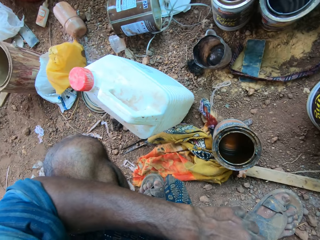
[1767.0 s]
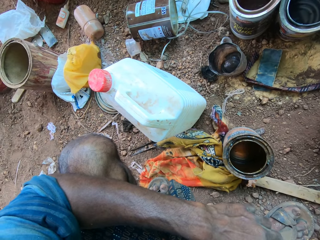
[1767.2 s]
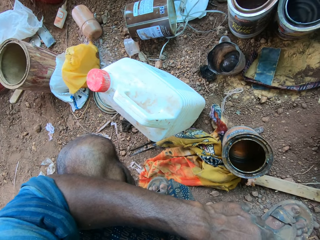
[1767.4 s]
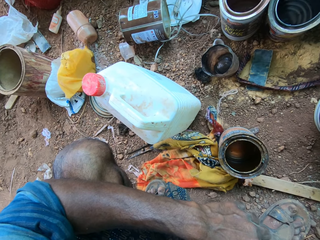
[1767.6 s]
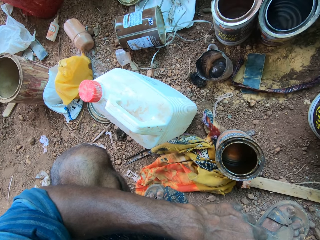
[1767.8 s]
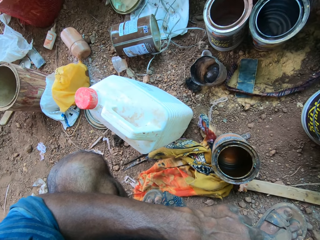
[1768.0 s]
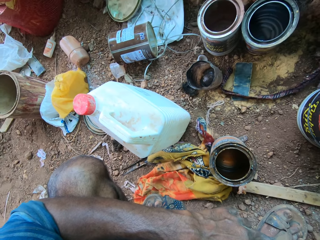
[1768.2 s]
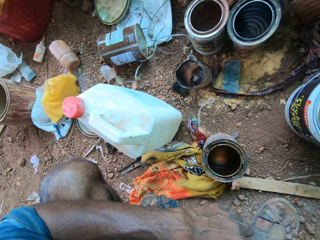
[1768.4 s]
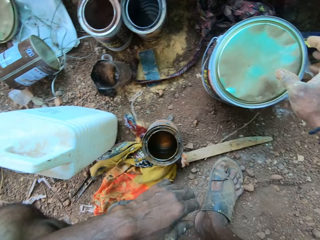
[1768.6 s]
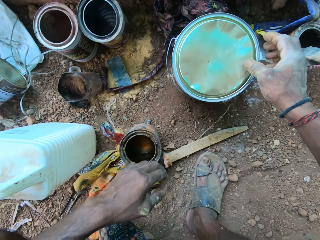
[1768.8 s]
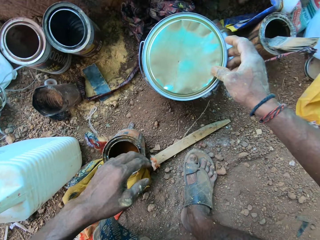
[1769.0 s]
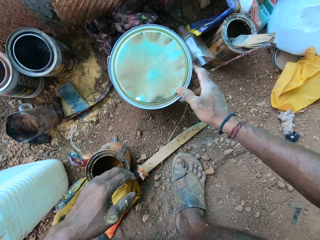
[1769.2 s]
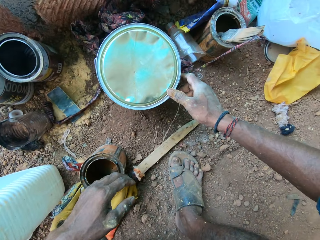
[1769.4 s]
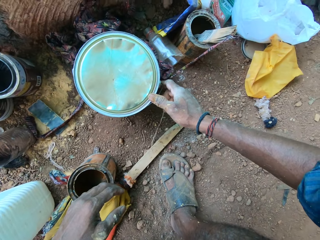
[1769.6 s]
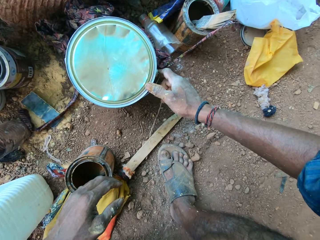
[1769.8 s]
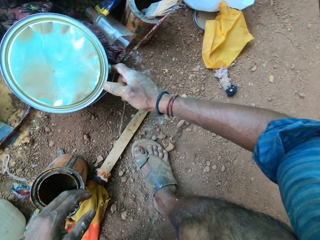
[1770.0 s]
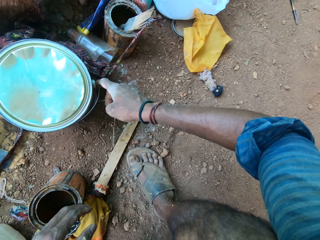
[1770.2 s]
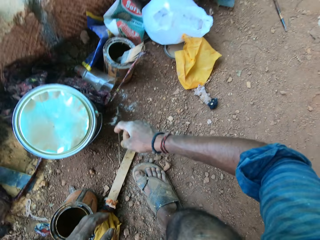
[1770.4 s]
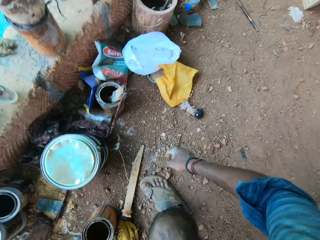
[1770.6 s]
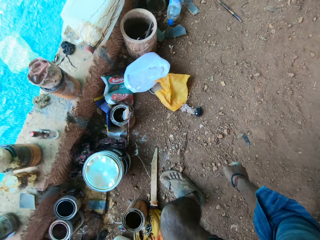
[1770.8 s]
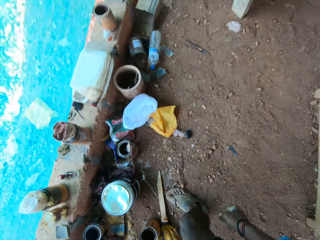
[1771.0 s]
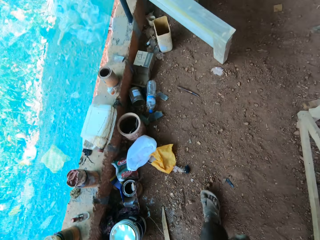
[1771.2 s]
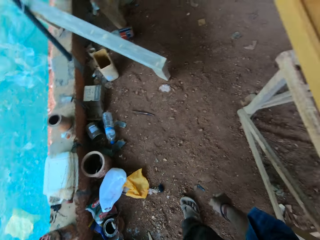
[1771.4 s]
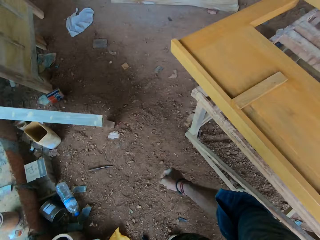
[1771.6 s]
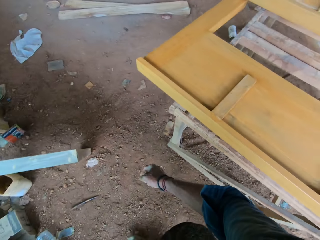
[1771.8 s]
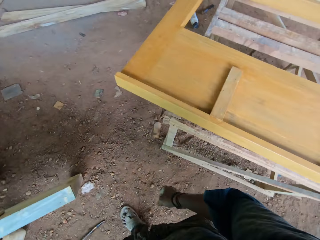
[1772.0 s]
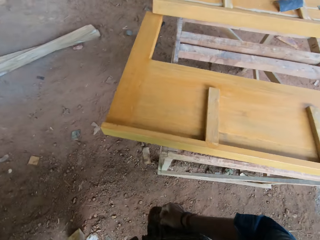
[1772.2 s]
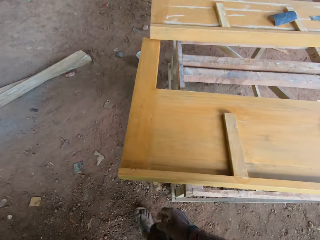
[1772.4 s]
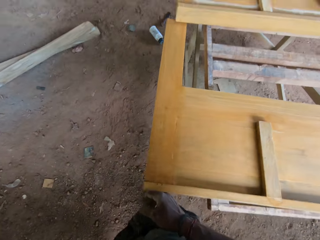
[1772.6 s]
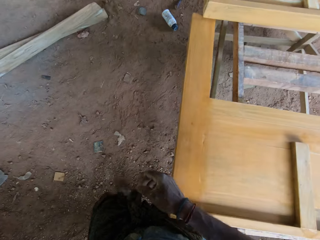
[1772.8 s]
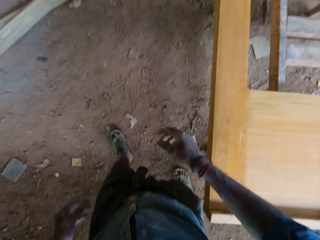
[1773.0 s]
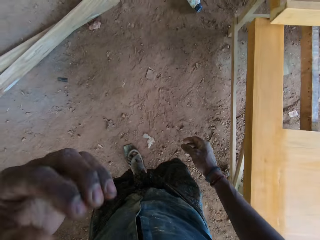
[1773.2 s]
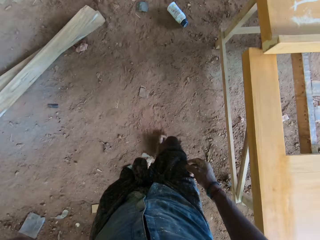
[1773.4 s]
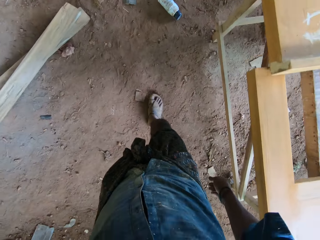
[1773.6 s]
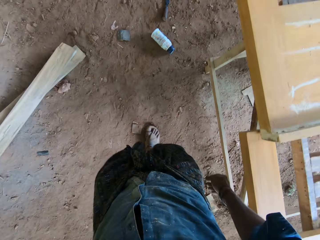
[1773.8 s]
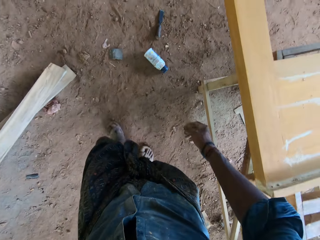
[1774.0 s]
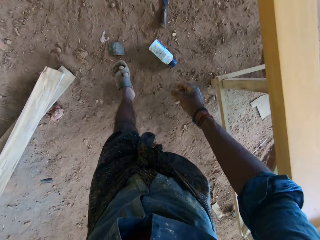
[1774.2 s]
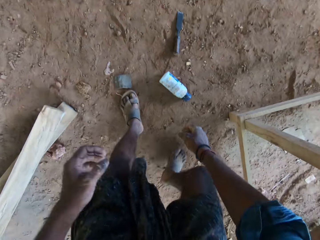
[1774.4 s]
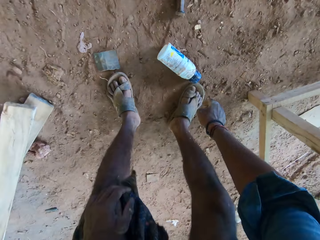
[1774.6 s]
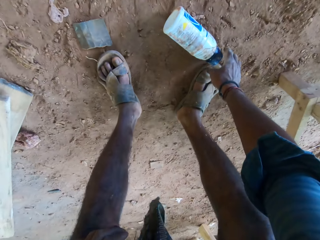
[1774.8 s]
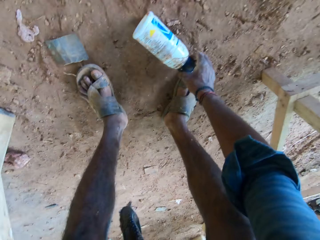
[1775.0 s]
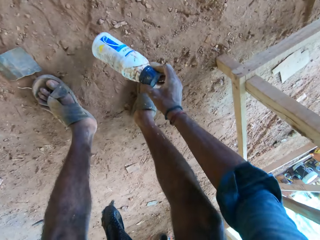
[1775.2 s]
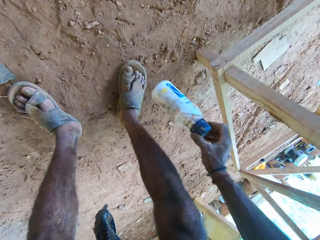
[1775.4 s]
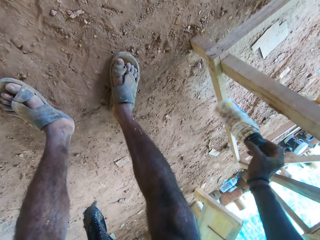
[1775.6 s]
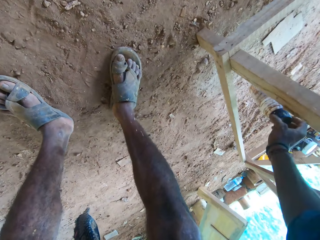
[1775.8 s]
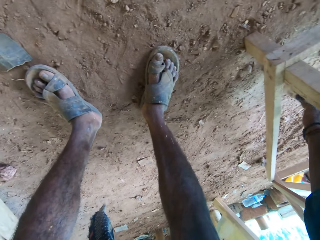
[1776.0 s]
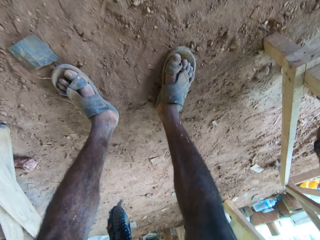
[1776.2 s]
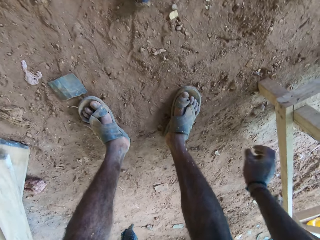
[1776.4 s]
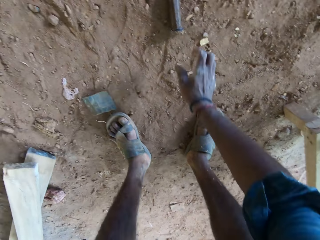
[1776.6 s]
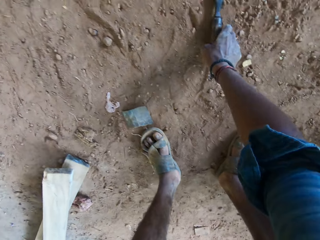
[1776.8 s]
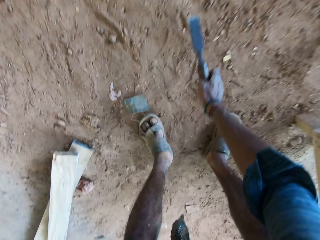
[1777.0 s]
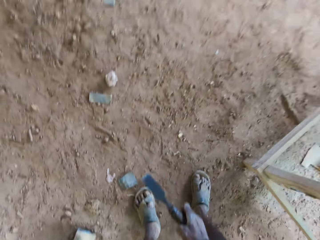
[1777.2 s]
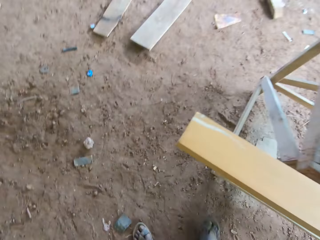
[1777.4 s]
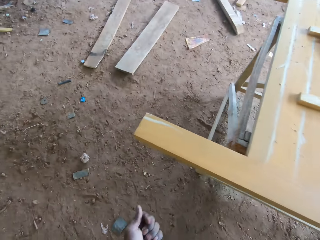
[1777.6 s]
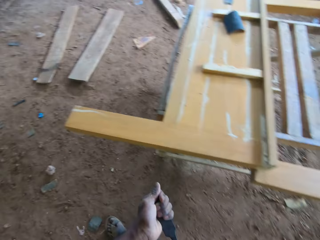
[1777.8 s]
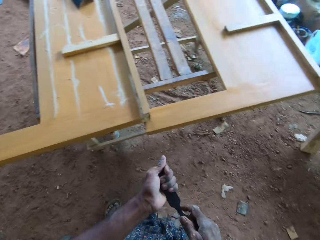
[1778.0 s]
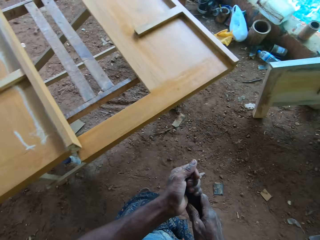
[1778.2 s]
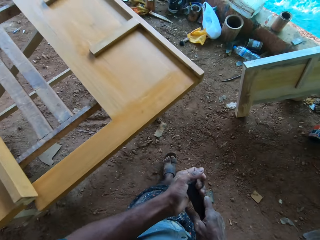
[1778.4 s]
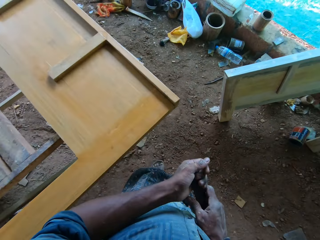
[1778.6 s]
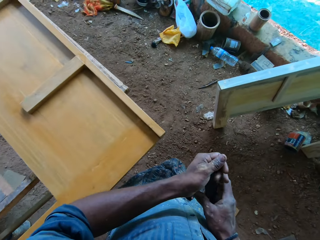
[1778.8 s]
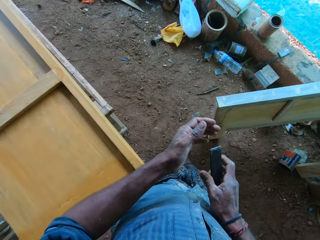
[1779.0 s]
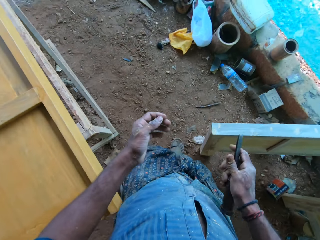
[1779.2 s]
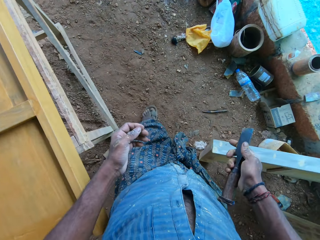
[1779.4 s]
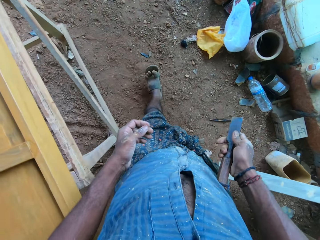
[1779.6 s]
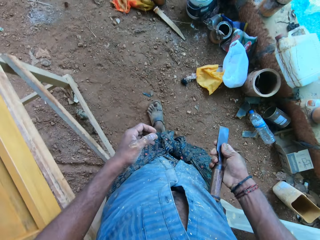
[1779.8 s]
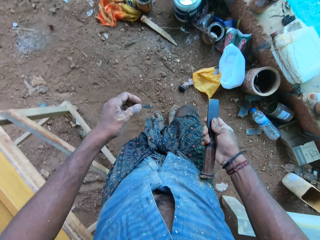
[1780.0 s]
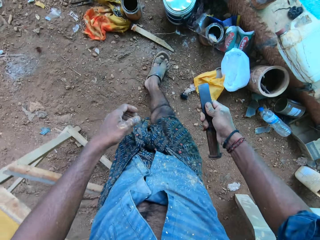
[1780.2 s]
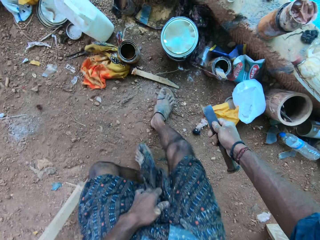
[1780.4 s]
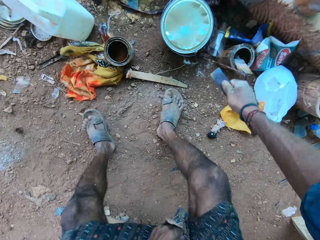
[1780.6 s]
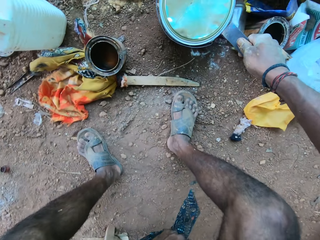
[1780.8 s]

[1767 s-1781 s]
The camera wearer holds the paint can with his right hand. He walks. He picks up a plastic bottle from the ground with his right hand. He drops the plastic bottle on the ground with his right hand. He picks up a chisel from the ground with his right hand. He cleans the chisel with his left hand. He walks. He holds the chisel with his right hand.

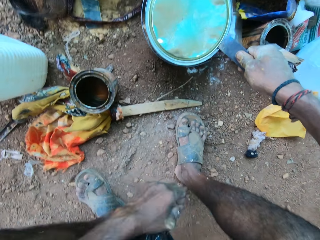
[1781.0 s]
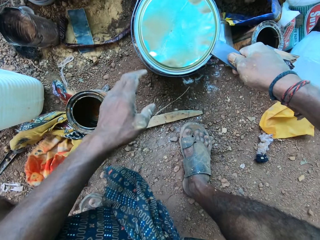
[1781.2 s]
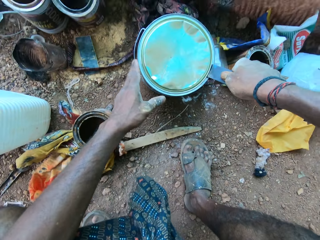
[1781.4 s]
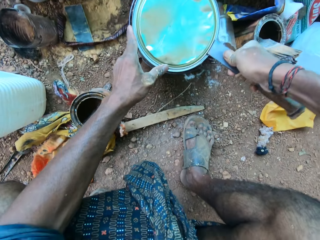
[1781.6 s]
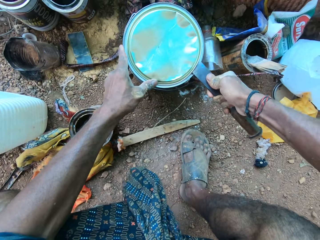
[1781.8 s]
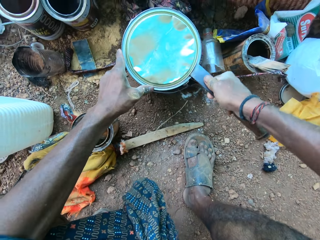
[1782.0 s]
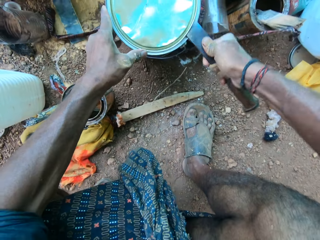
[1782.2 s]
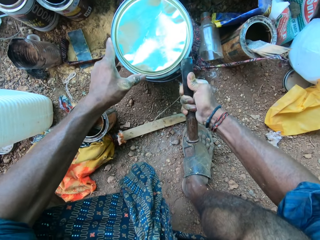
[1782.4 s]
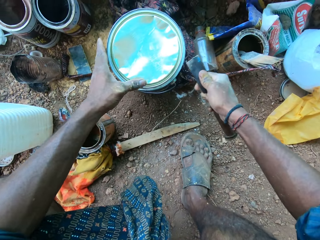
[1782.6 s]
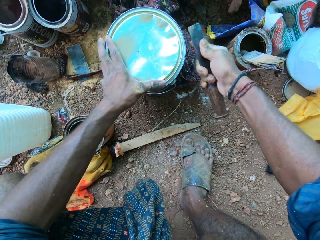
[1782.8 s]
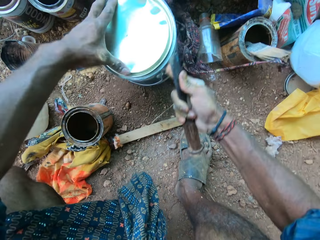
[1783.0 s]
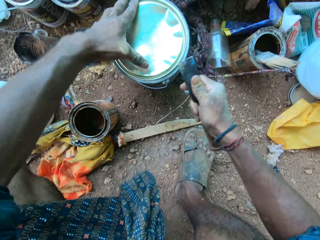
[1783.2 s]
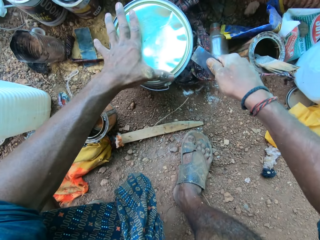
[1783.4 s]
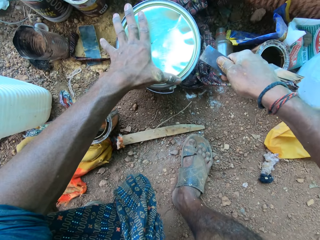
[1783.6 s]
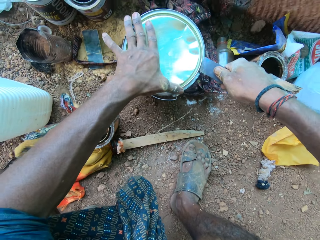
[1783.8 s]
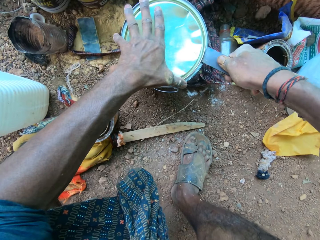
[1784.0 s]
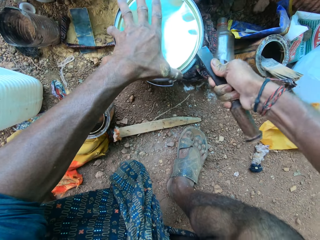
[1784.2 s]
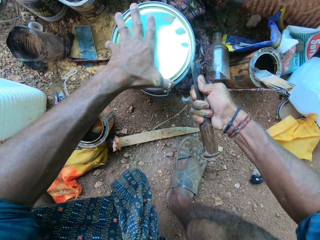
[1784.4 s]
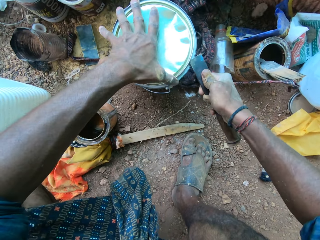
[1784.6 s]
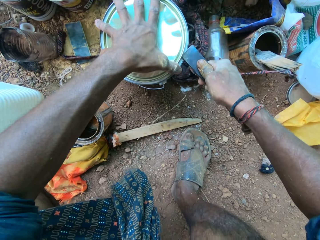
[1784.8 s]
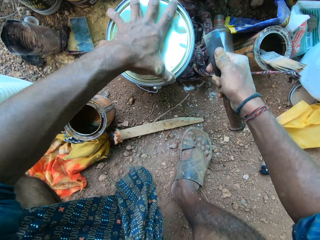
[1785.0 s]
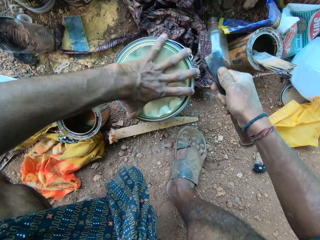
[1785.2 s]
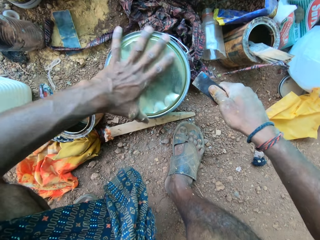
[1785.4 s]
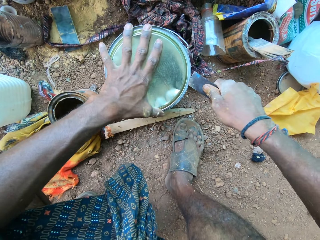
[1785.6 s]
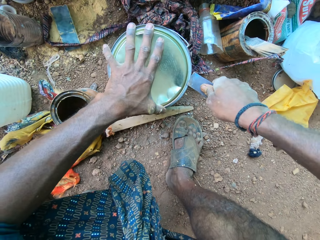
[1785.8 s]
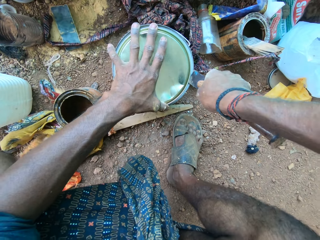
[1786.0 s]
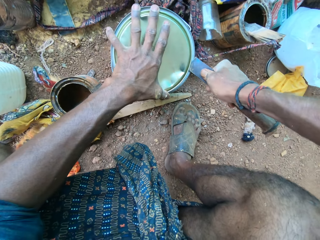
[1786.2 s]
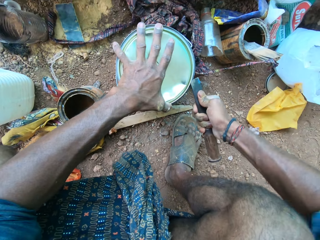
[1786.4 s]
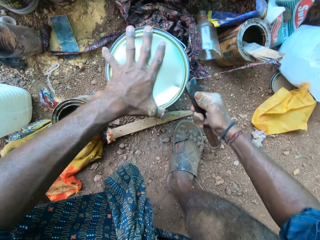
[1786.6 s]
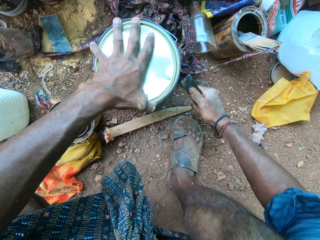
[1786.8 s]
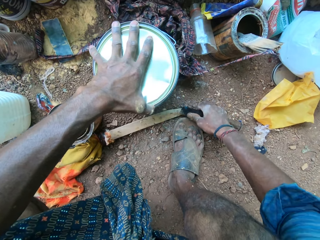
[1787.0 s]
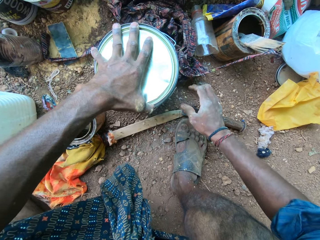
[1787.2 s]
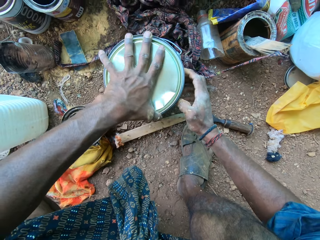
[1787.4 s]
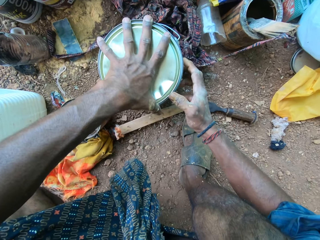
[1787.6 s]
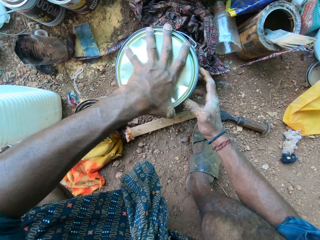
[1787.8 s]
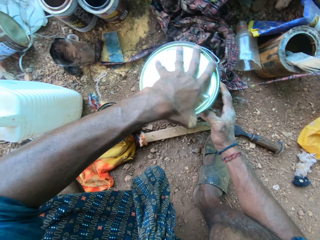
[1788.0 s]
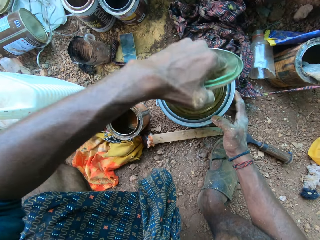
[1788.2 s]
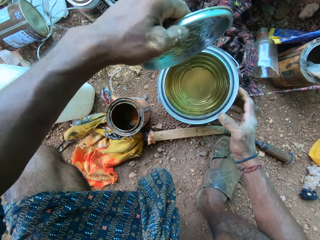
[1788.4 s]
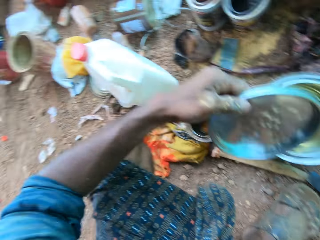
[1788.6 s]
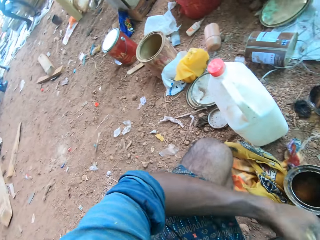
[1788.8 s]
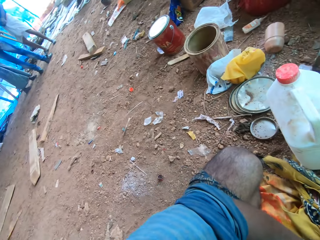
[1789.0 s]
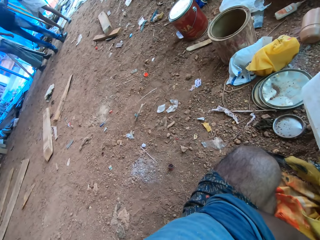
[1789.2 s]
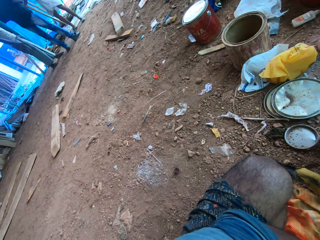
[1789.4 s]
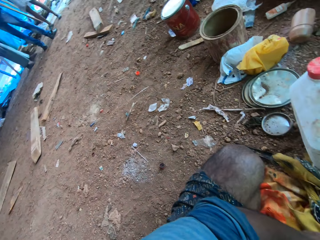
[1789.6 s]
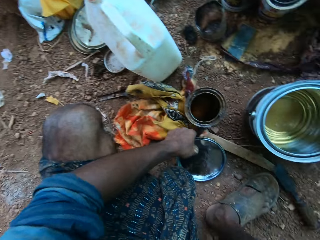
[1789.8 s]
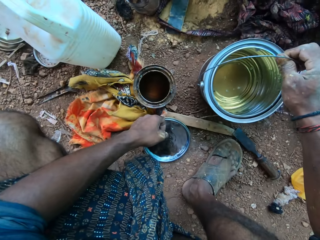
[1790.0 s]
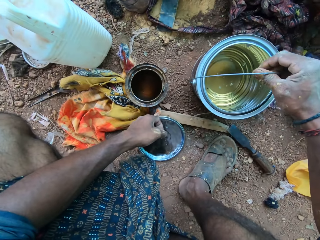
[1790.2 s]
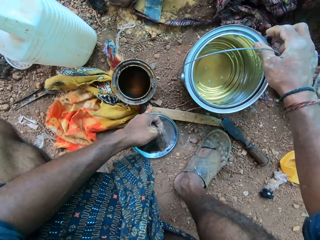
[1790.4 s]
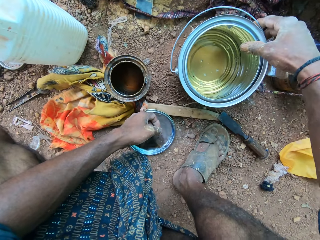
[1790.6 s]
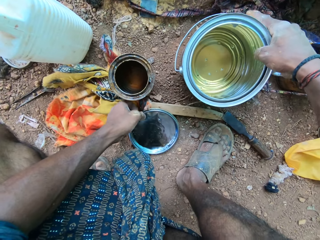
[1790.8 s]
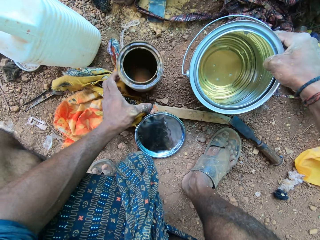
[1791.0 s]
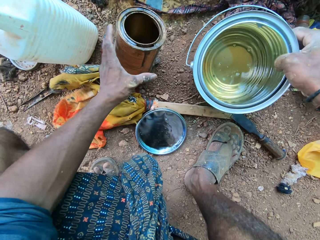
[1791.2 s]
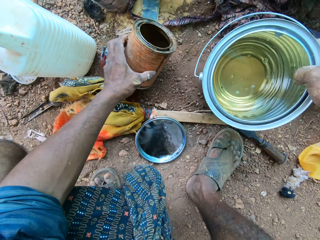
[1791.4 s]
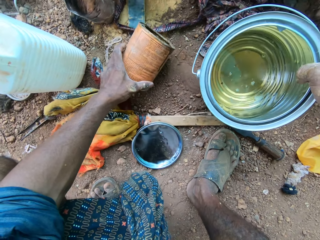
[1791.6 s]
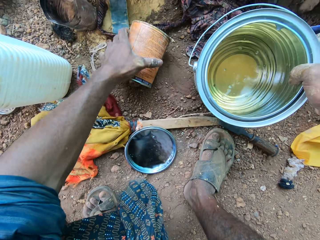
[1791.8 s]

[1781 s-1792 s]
The camera wearer pulls the paint can cover with the chisel in his right hand. He holds the paint can with his left hand. He opens a container with a tool. He rotates the paint can on the ground with his hands. He pulls the paint can cover with the chisel in his right hand. He rotates the paint can on the ground with his left hand. He pulls the paint can cover with the chisel in his right hand. He drops the chisel on the ground with his right hand. He lifts up the paint can cover from the paint can with his left hand. He opens the container lid. He lifts up the paint can from the ground with his right hand. He picks up the can from the ground with his left hand.
